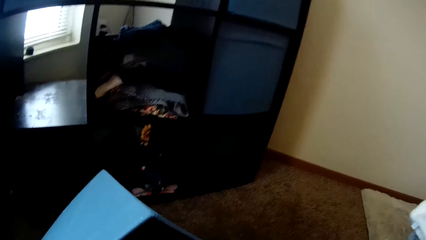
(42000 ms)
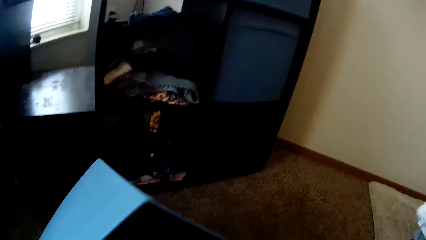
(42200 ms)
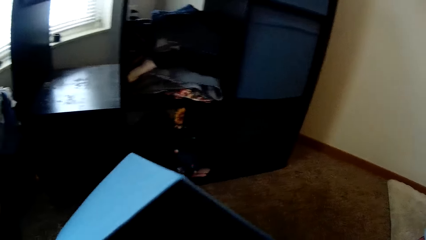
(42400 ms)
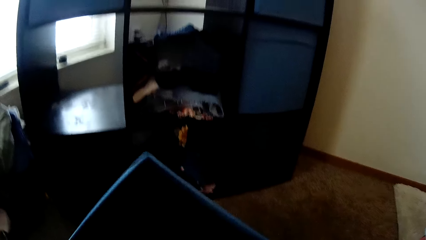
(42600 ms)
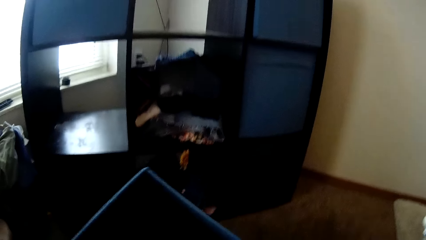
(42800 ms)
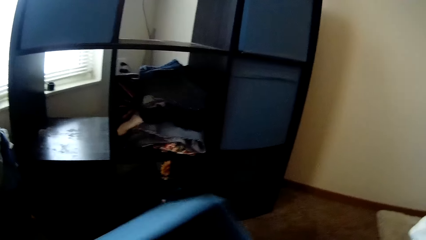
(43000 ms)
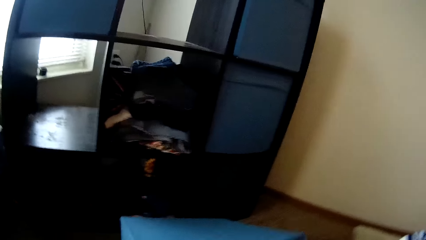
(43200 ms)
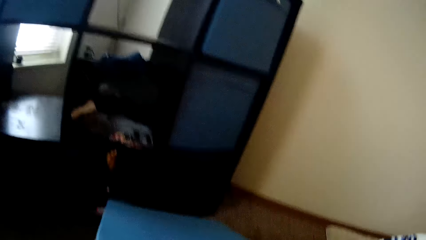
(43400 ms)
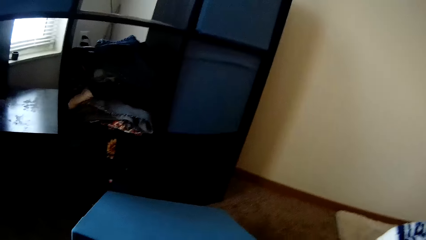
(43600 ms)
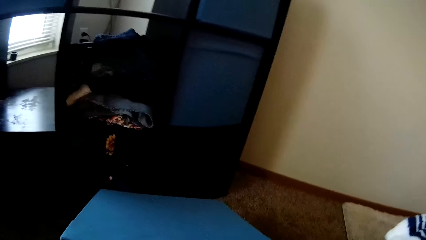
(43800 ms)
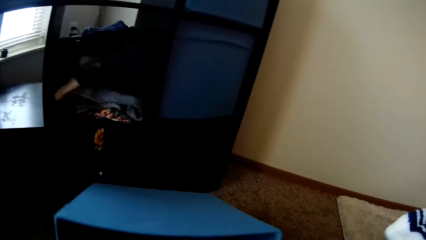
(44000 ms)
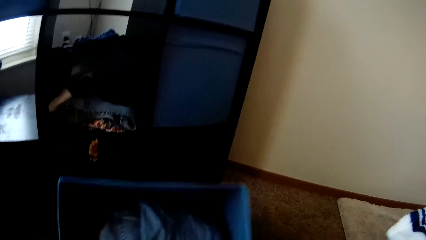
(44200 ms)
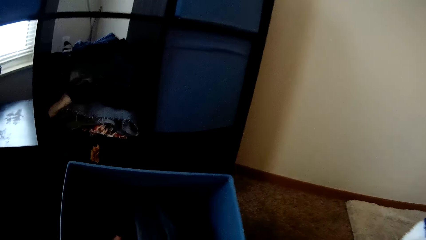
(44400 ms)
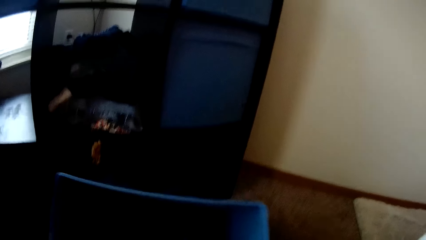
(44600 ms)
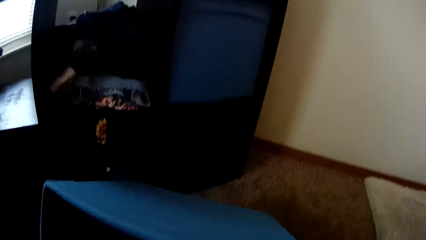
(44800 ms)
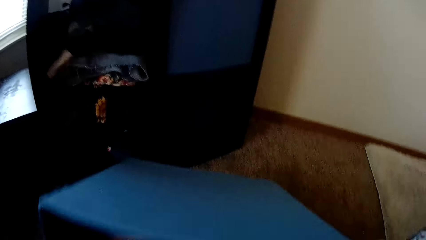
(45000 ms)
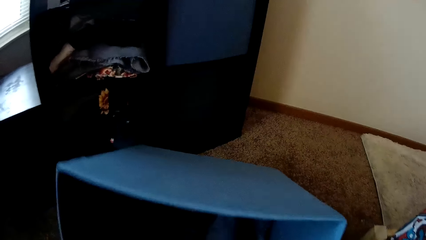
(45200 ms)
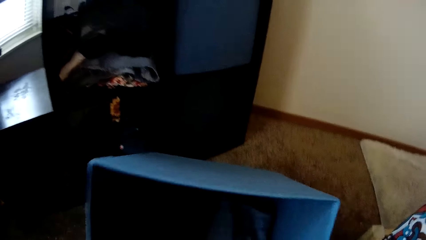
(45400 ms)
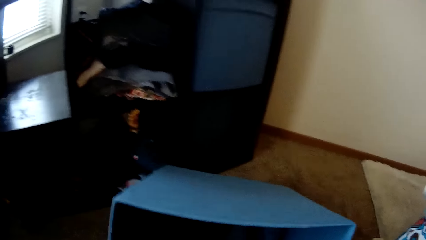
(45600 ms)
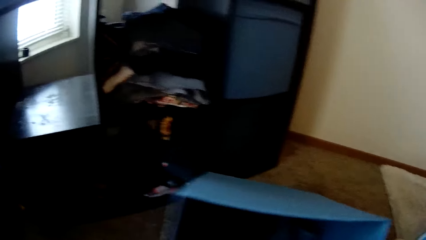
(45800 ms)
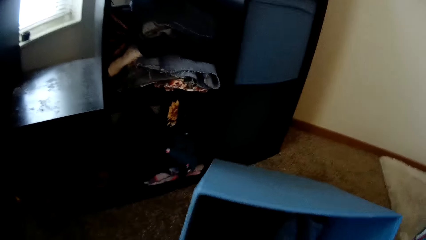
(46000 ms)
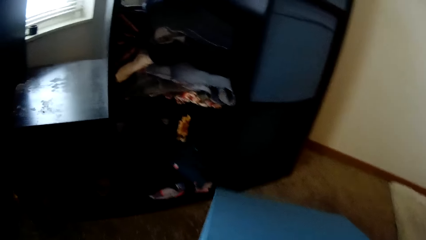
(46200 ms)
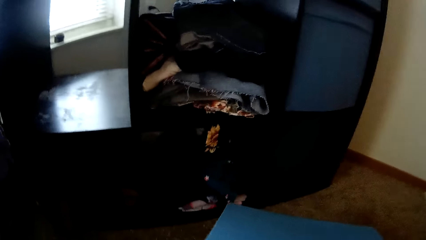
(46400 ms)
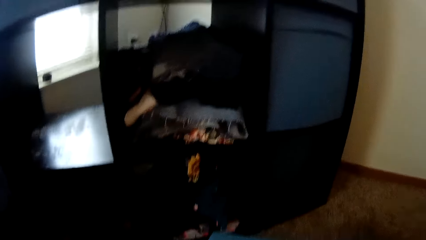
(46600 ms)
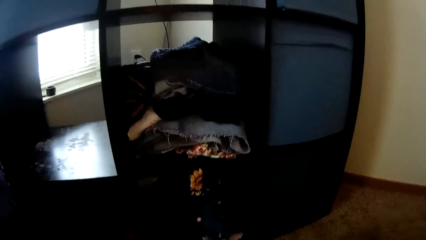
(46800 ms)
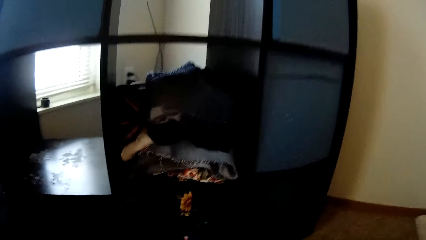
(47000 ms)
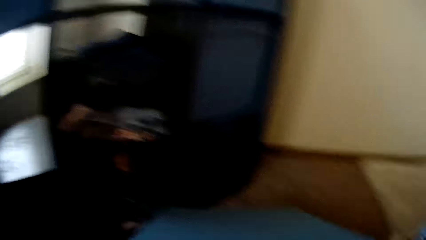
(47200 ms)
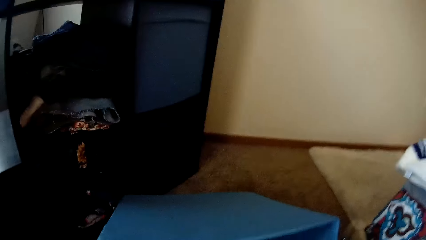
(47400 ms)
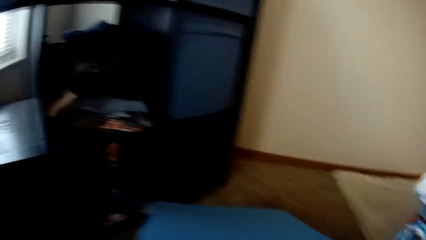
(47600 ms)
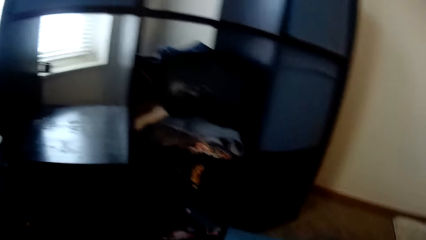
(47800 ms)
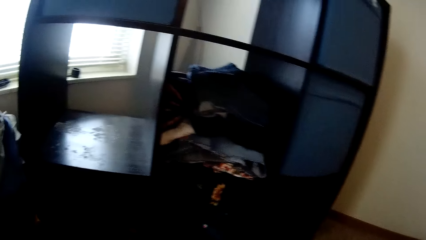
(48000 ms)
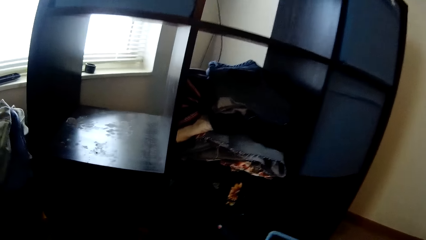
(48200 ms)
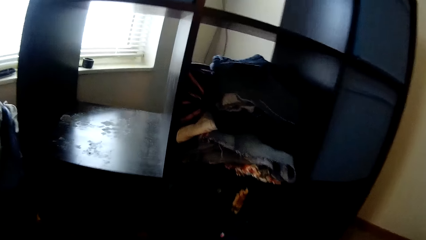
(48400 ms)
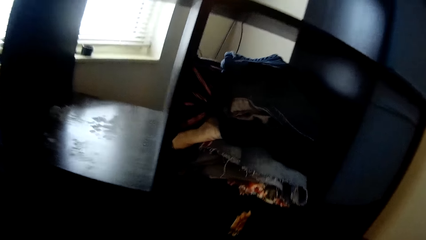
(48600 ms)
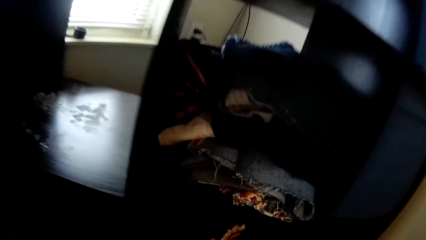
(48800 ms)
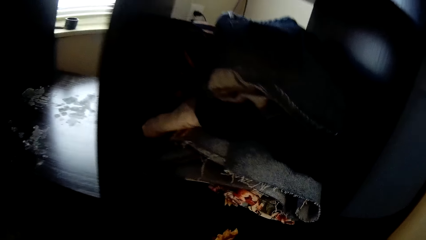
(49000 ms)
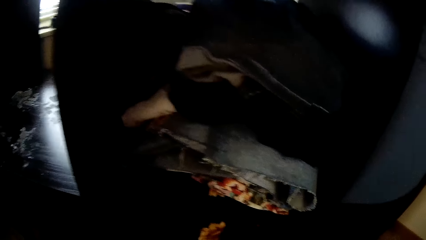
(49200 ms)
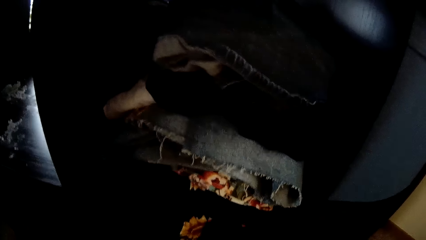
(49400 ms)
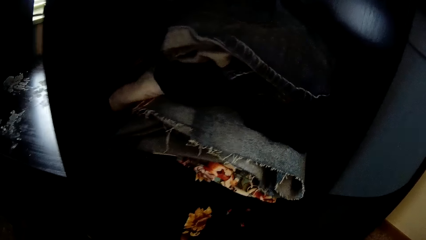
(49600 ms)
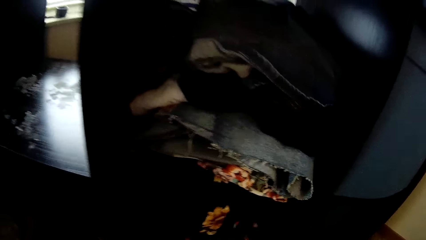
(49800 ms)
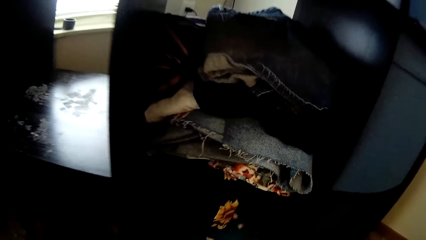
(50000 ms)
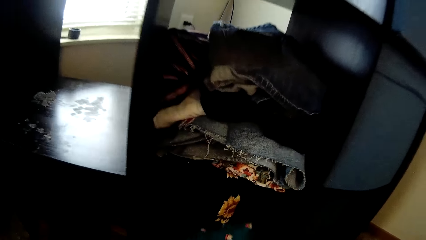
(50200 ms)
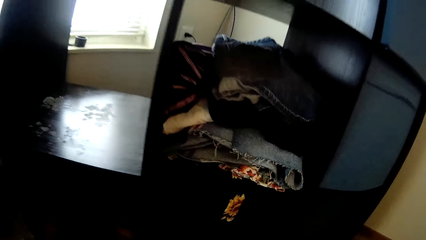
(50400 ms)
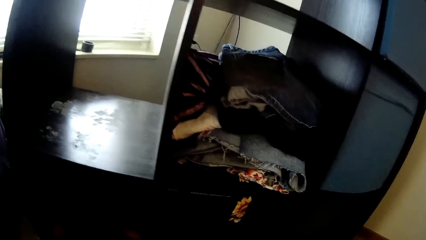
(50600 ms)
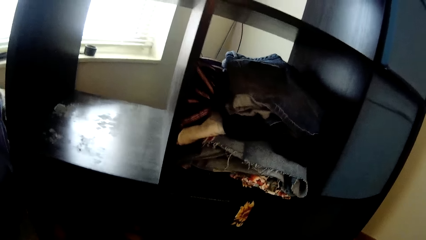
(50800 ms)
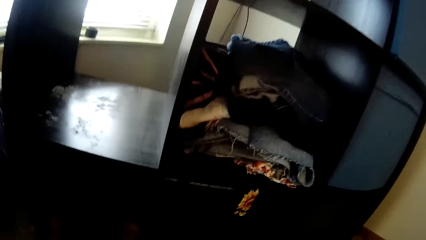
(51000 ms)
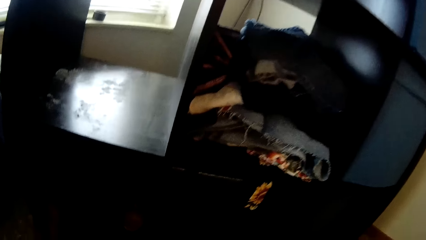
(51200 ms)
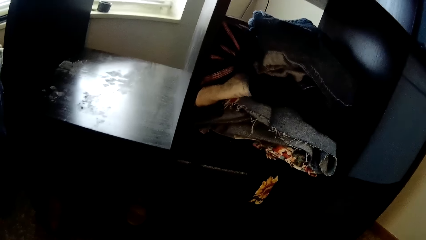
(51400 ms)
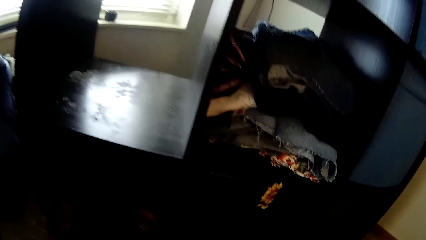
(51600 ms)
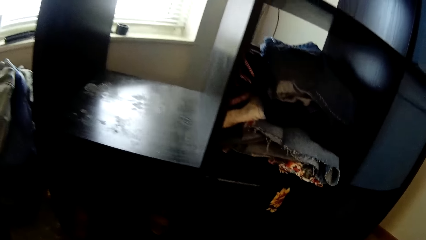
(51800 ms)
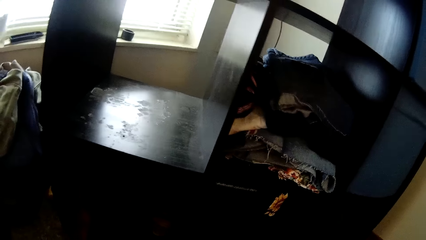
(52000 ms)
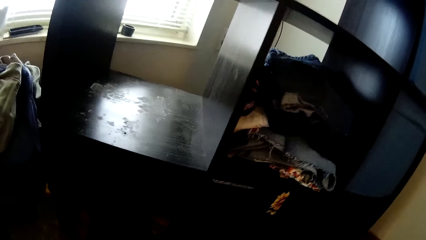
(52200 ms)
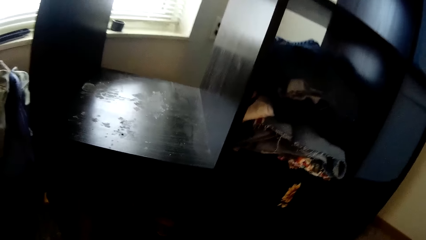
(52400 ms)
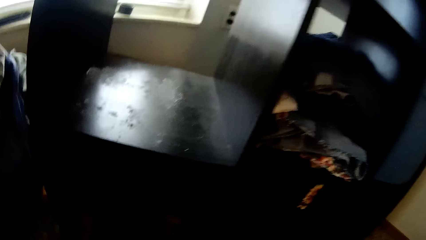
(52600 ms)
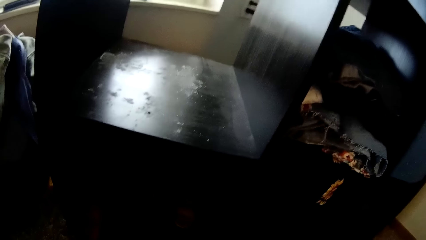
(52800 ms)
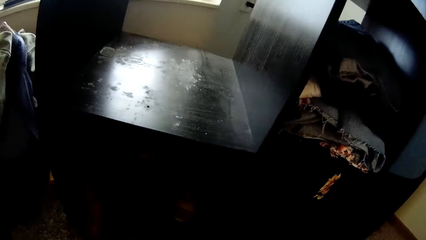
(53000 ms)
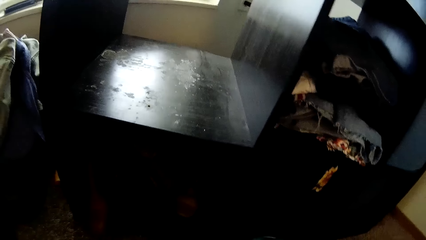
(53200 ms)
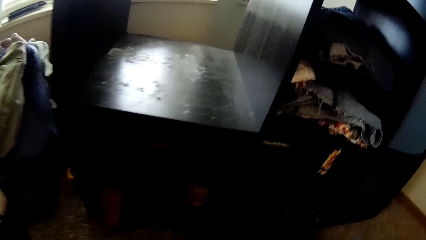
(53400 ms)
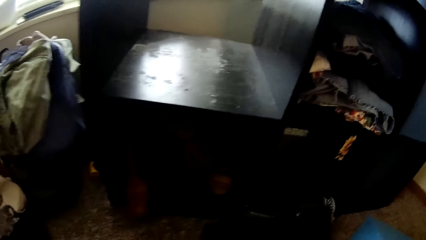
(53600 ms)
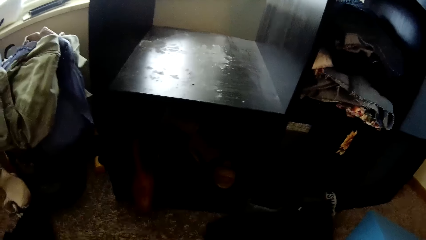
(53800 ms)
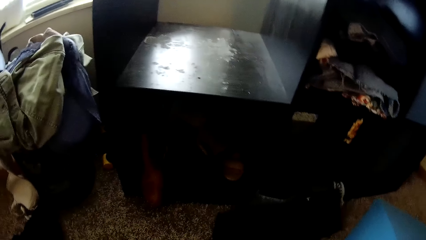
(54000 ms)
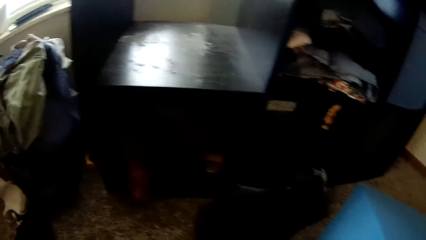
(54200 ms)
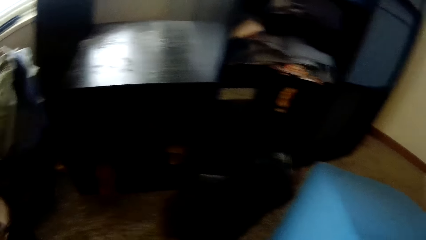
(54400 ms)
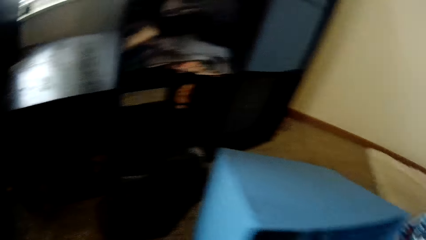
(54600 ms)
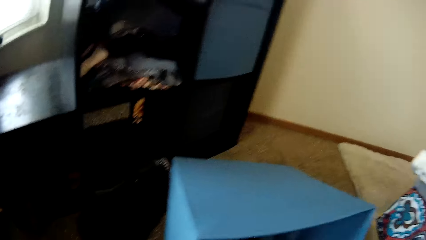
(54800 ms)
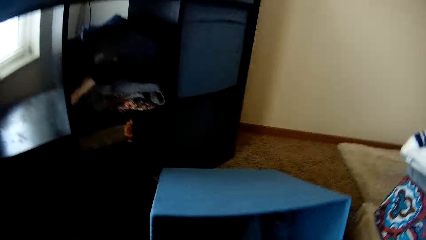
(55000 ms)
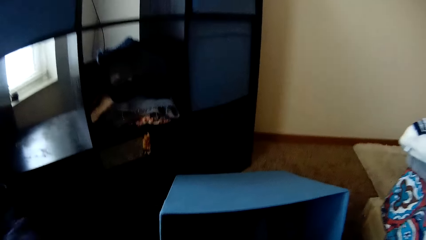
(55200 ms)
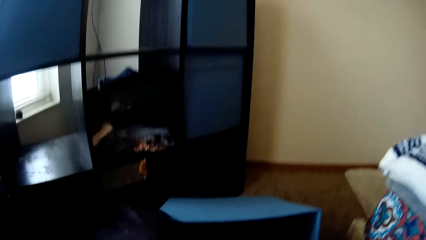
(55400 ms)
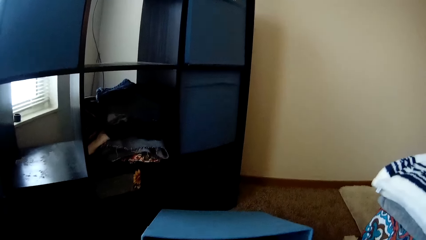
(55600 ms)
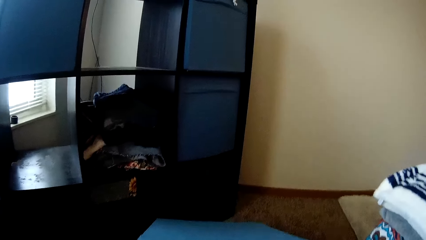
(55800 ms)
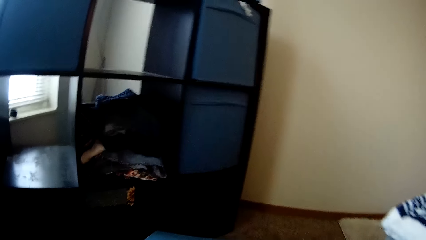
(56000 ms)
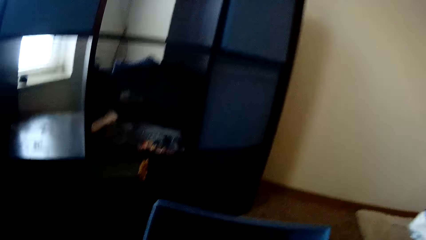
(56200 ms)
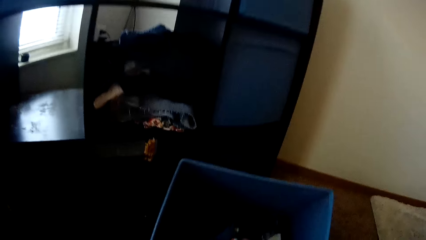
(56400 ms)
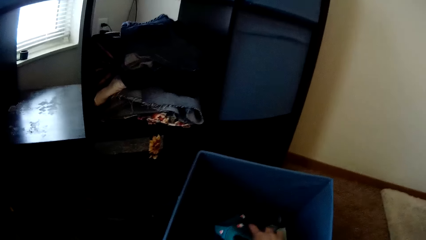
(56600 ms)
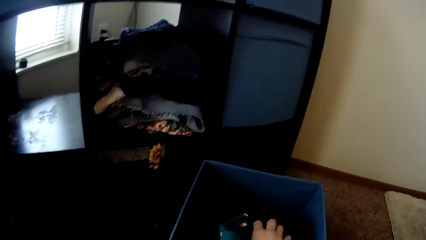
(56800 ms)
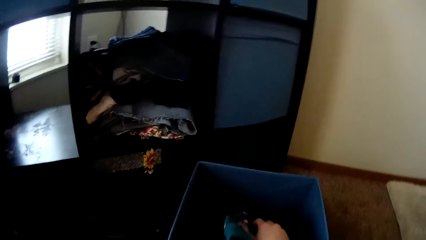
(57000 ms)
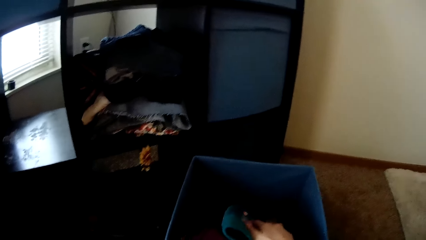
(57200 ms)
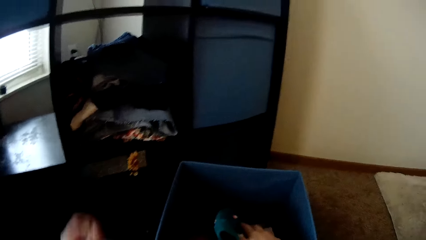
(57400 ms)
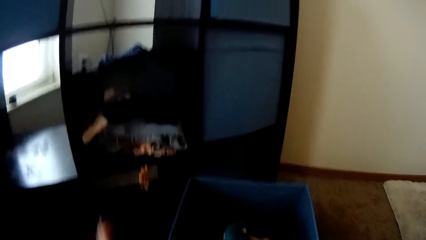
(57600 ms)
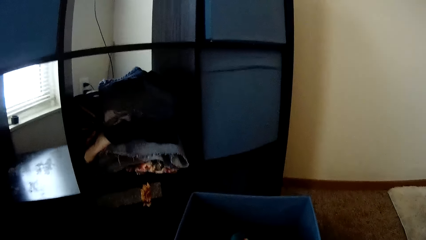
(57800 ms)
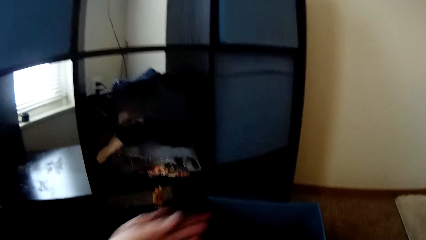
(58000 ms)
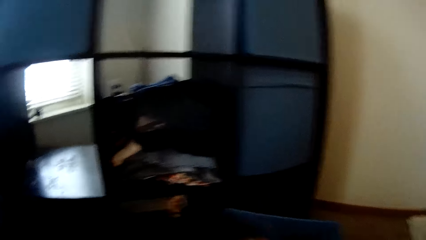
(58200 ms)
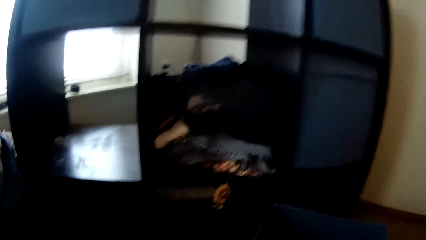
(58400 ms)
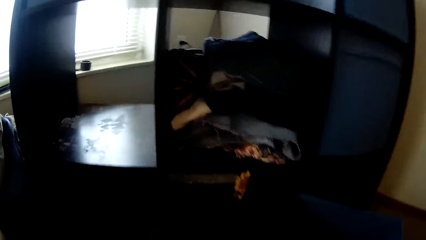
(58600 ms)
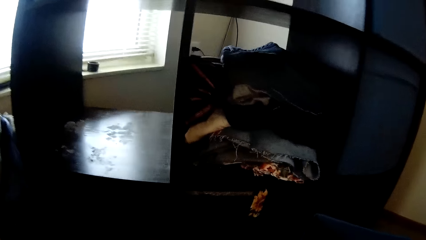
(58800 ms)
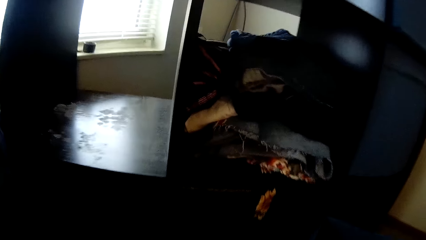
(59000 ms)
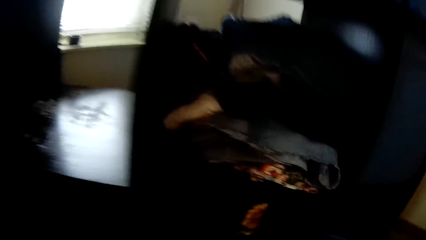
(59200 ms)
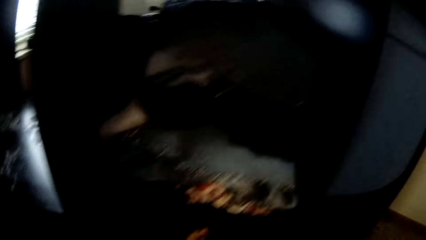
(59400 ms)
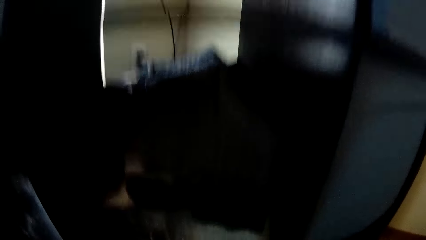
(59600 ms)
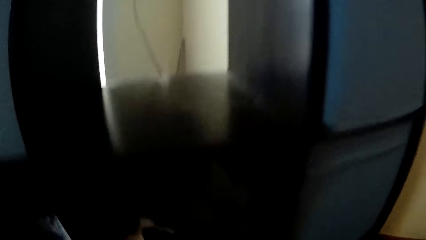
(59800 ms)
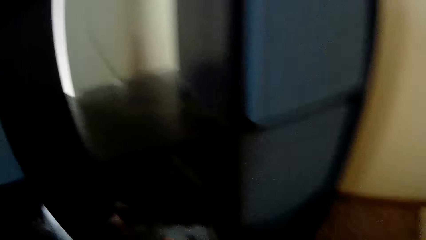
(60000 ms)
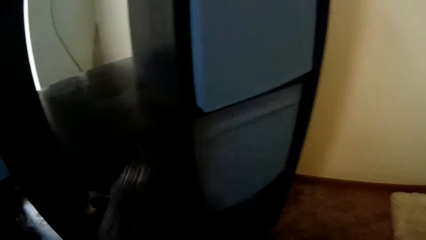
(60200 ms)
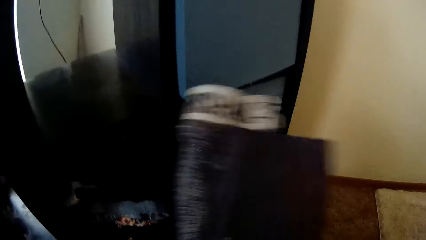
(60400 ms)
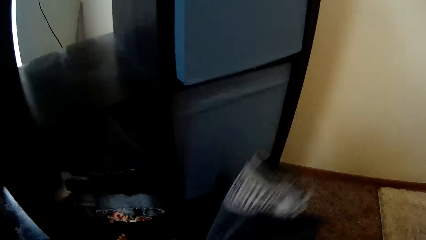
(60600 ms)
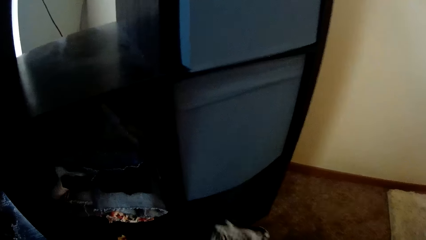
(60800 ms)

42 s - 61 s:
The camera wearer puts some clothes in the drawer with his right hand. He puts some clothes in the drawer with his hands.
